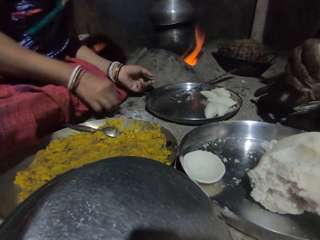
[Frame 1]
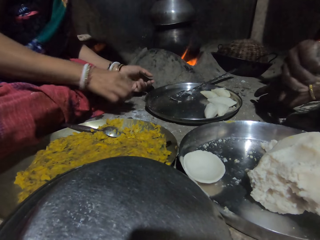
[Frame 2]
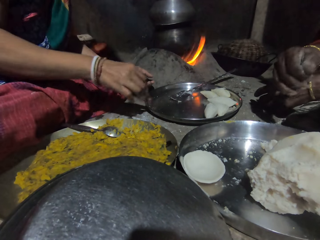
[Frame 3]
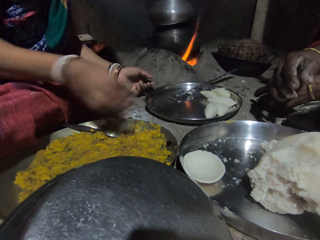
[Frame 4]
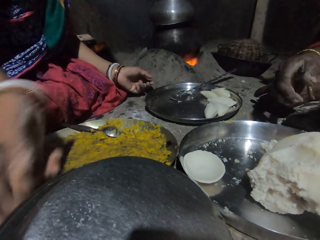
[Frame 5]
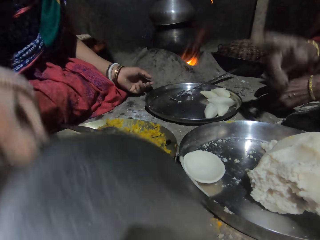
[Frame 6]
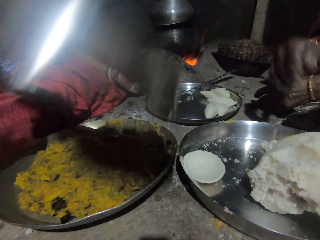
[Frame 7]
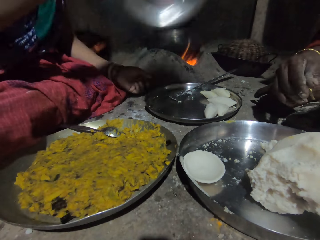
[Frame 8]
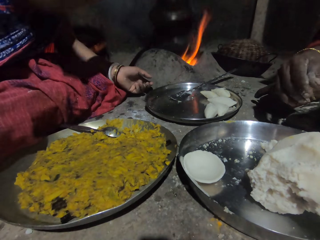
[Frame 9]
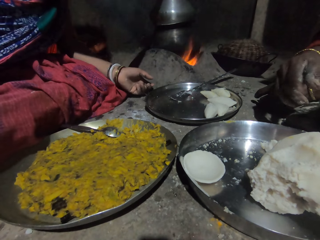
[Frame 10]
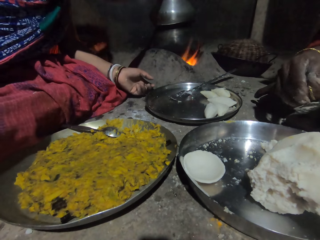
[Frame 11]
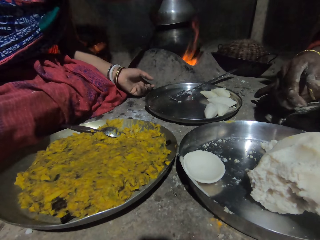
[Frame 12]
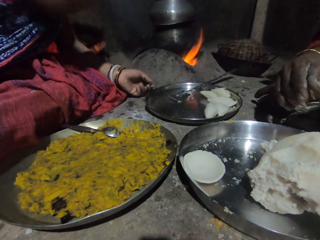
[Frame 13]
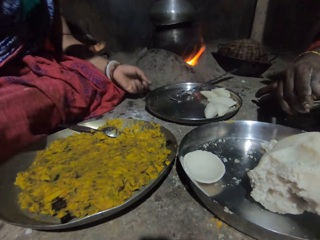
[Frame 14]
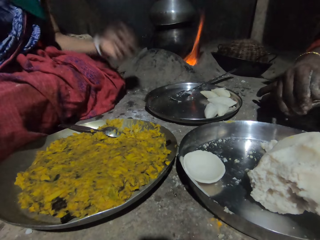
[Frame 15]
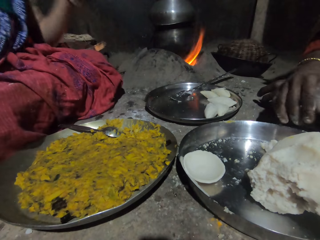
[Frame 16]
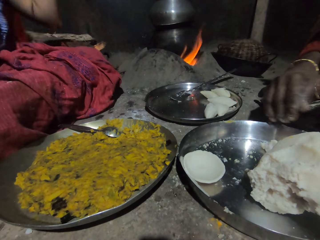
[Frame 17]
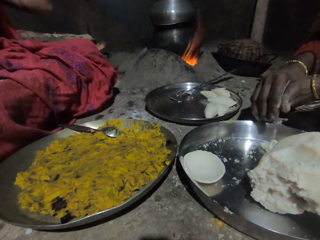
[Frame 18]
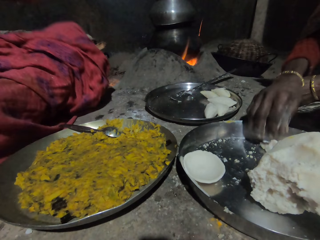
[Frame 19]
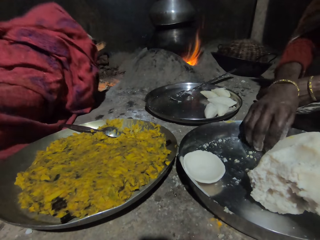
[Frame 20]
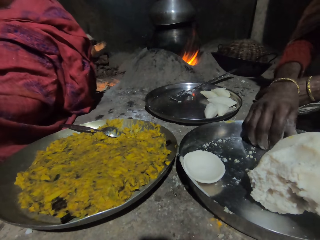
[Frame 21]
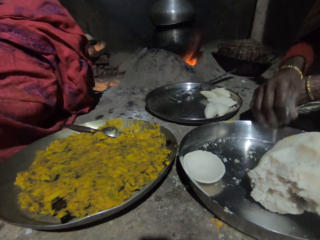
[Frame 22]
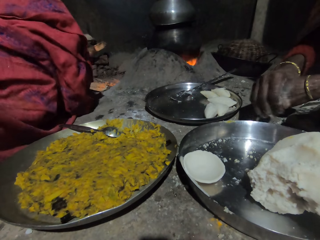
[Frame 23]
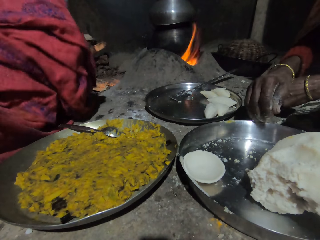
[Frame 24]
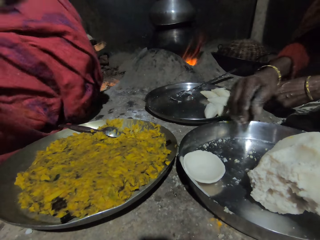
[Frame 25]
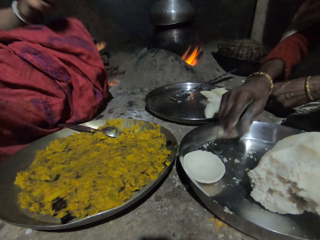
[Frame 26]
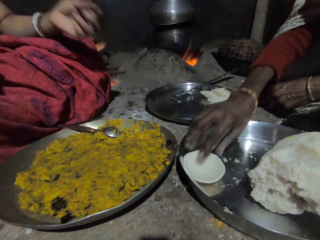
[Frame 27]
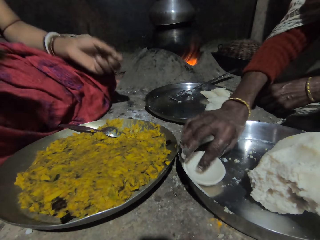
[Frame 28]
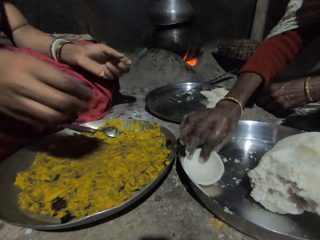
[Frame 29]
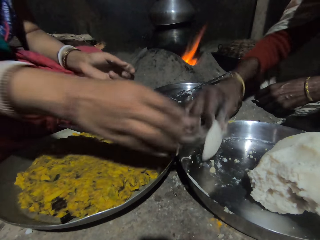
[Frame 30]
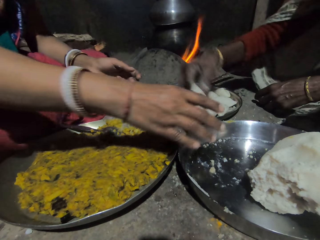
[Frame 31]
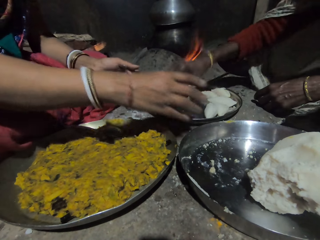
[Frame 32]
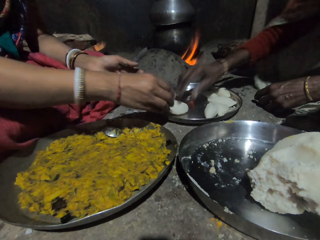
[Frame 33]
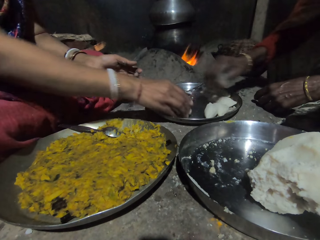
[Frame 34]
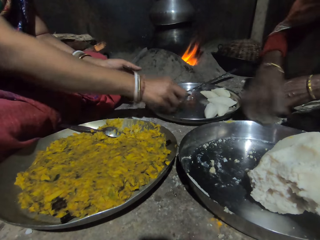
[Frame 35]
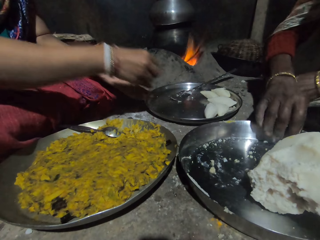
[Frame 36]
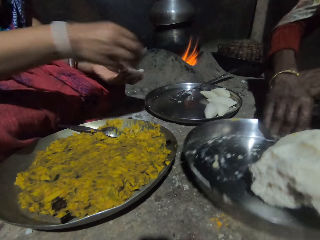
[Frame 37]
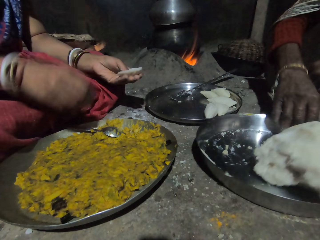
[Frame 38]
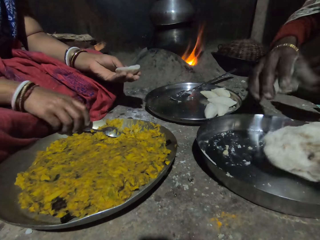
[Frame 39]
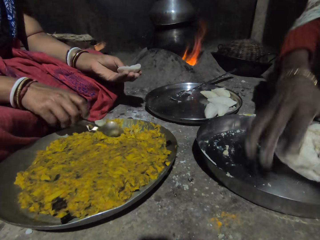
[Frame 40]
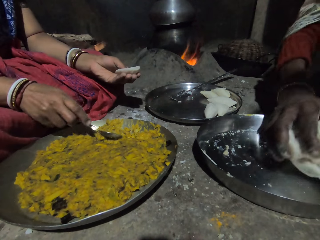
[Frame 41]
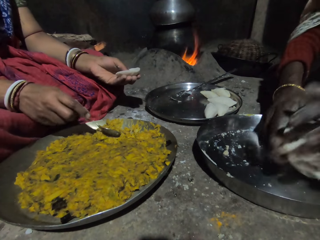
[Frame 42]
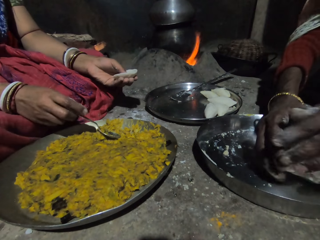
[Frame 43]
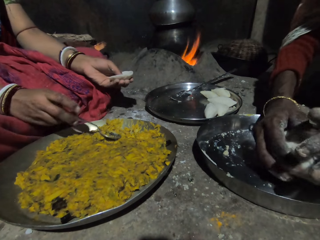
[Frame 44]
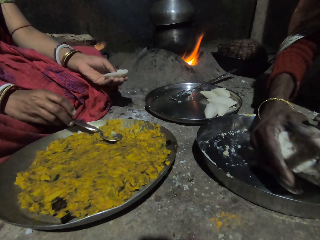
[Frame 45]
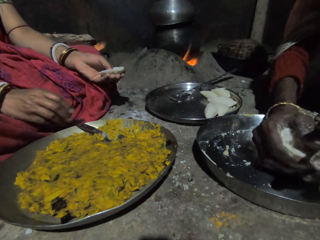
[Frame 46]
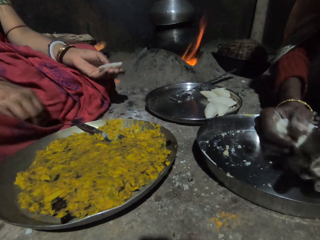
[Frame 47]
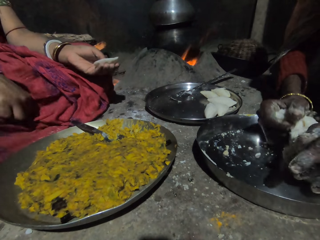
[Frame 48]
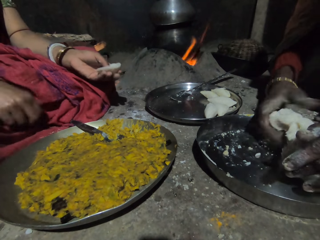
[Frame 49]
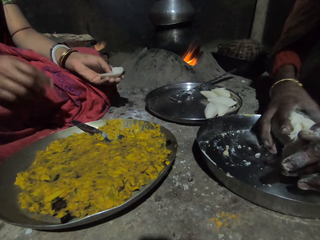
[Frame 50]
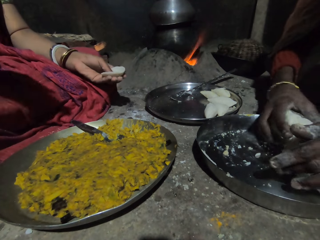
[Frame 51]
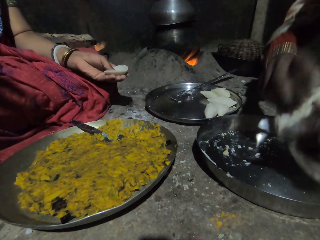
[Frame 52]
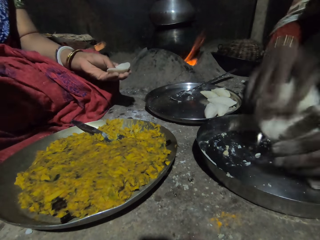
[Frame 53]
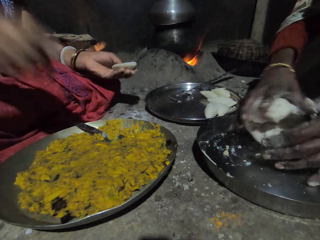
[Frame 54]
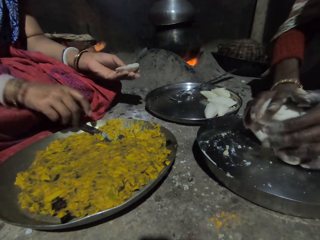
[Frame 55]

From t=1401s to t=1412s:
The camera wearer picks up the plate, picks the metal lid and closes the pot. They move backwards. A woman touches the ugali, picks the piece of ugali, moves the dough into another tray and puts the piece of ugali on the tray. The camera wearer picks the piece of ugali in the tray. The woman moves the tray on the floor. The camera wearer holds the spoon. The woman molds the doughs in the tray and cuts the ugali.

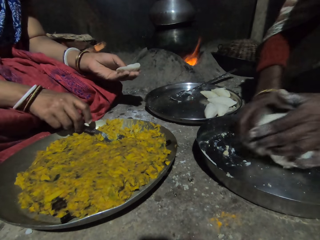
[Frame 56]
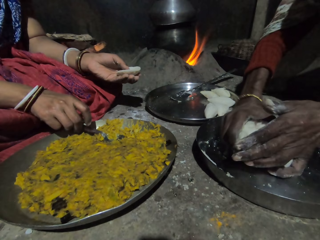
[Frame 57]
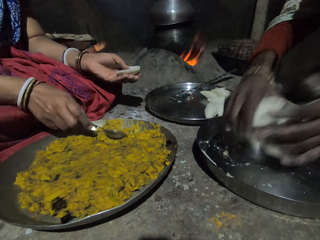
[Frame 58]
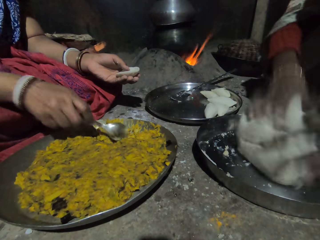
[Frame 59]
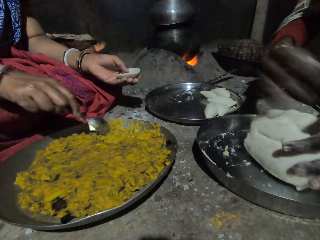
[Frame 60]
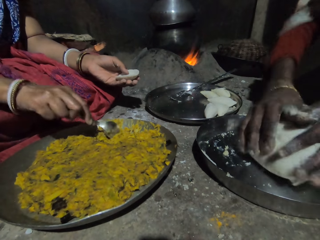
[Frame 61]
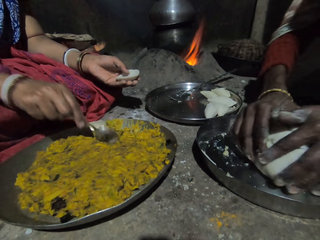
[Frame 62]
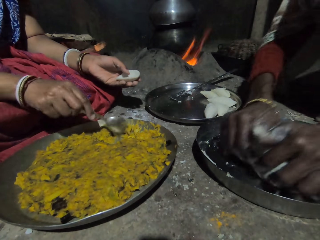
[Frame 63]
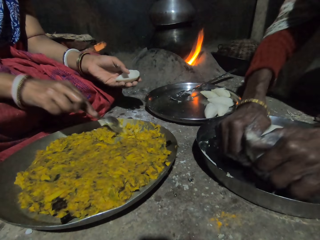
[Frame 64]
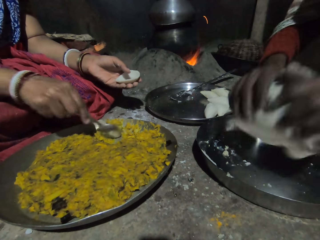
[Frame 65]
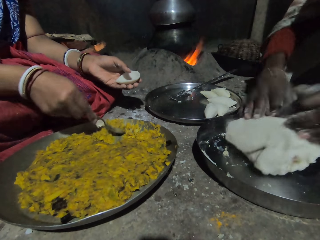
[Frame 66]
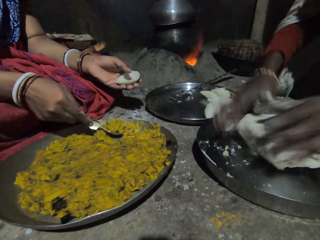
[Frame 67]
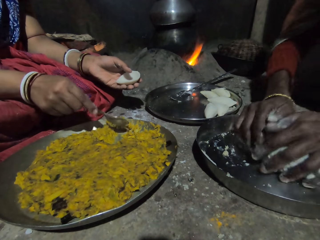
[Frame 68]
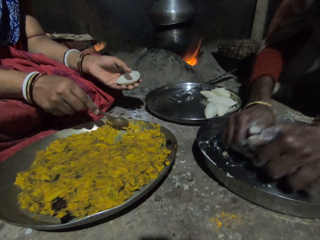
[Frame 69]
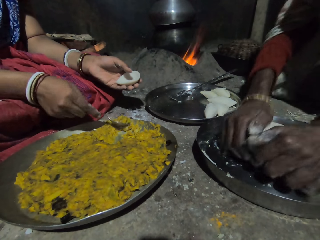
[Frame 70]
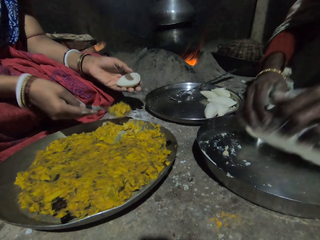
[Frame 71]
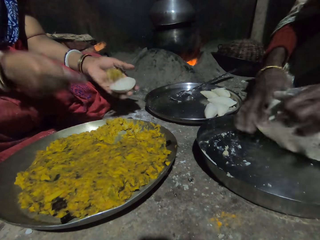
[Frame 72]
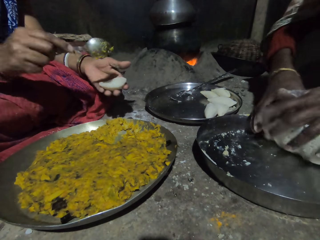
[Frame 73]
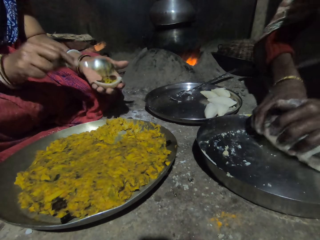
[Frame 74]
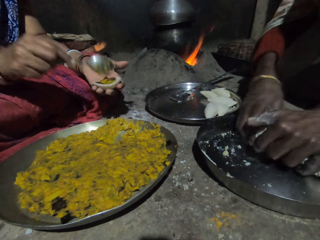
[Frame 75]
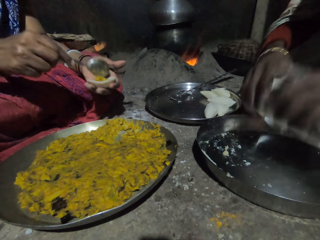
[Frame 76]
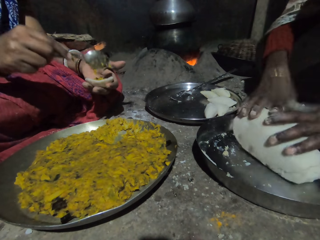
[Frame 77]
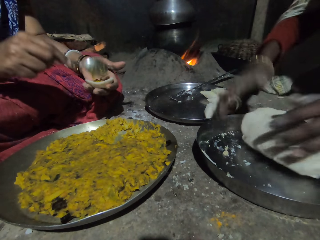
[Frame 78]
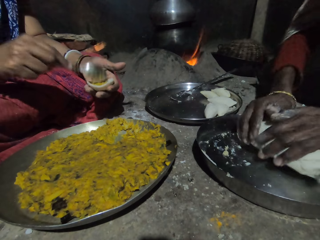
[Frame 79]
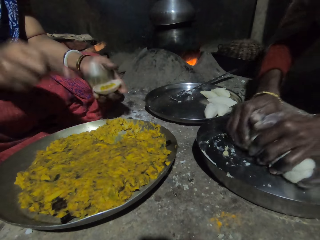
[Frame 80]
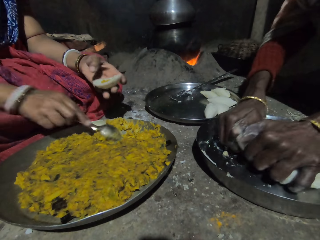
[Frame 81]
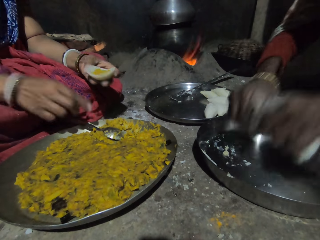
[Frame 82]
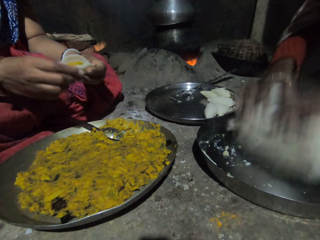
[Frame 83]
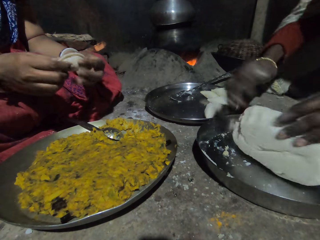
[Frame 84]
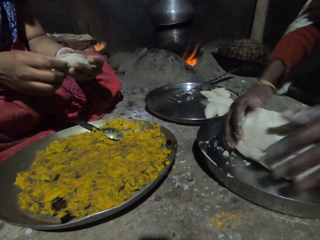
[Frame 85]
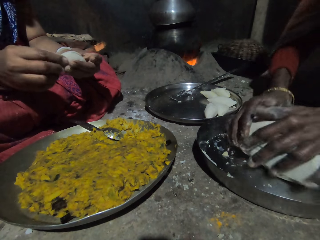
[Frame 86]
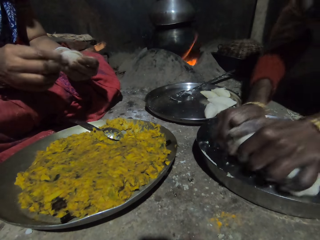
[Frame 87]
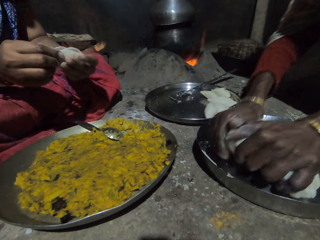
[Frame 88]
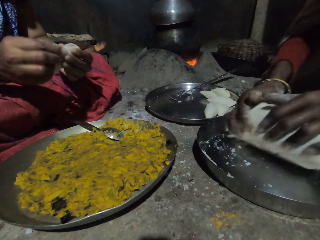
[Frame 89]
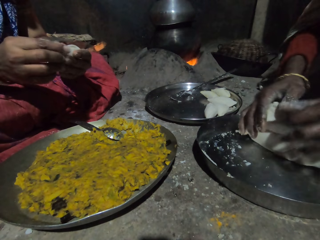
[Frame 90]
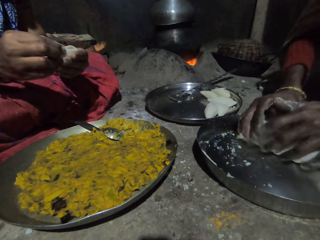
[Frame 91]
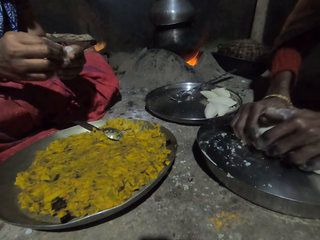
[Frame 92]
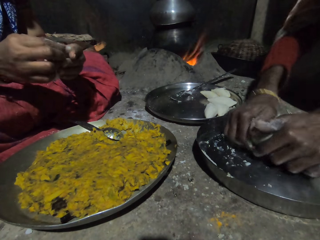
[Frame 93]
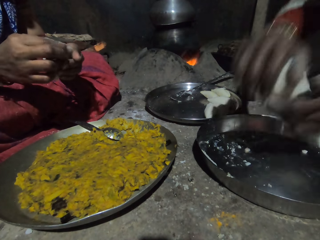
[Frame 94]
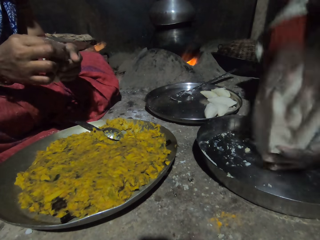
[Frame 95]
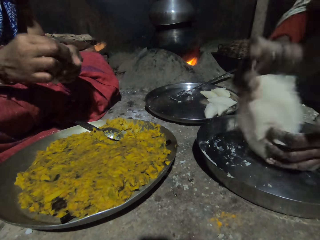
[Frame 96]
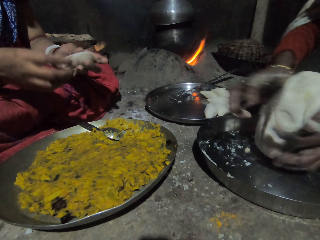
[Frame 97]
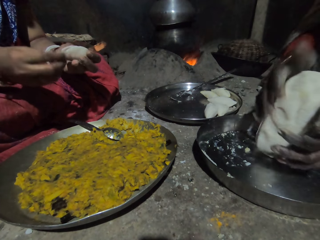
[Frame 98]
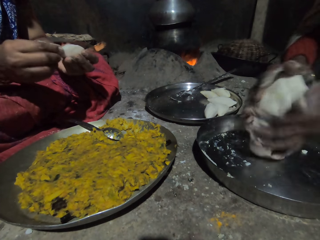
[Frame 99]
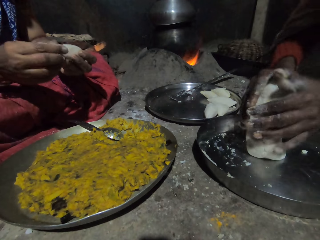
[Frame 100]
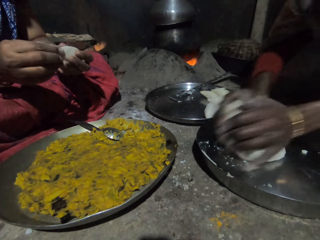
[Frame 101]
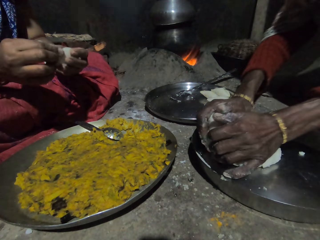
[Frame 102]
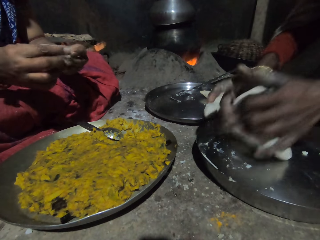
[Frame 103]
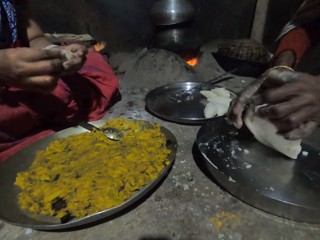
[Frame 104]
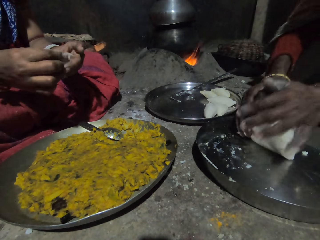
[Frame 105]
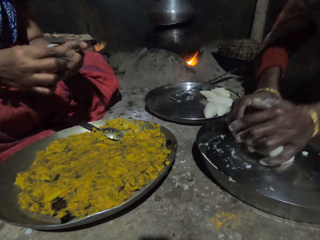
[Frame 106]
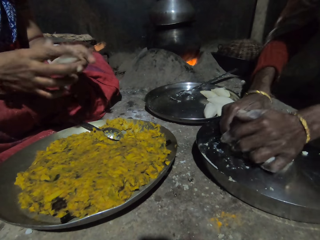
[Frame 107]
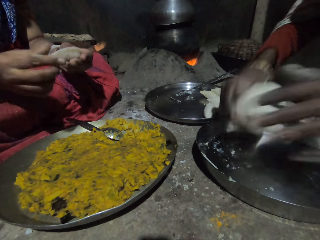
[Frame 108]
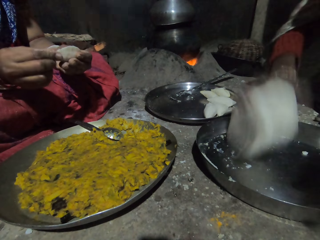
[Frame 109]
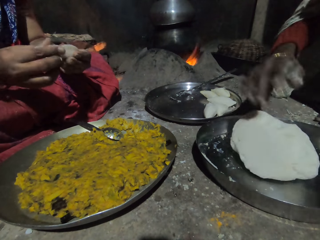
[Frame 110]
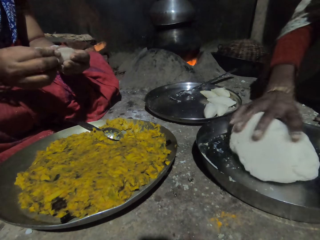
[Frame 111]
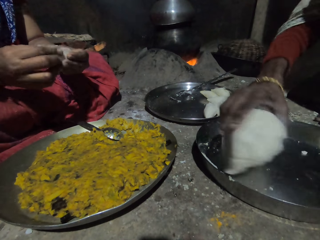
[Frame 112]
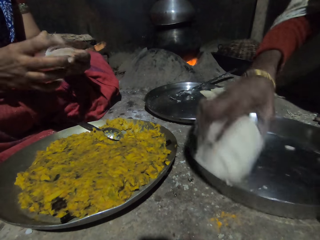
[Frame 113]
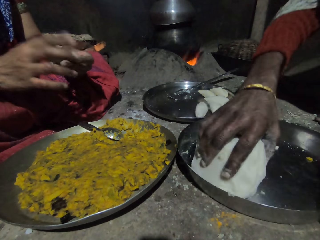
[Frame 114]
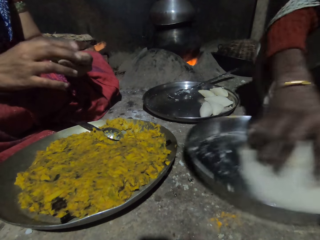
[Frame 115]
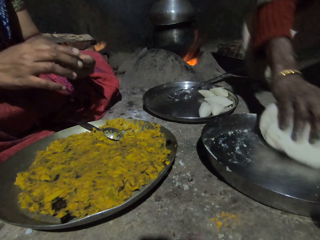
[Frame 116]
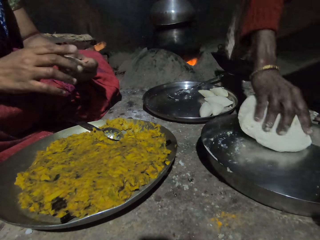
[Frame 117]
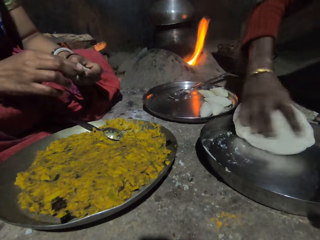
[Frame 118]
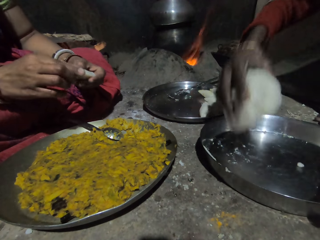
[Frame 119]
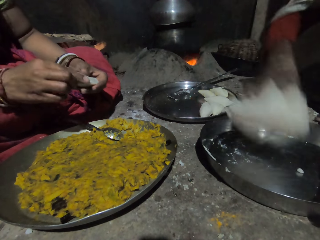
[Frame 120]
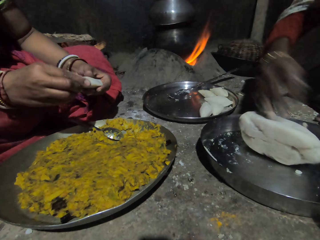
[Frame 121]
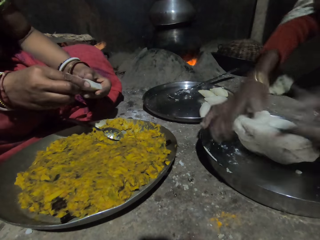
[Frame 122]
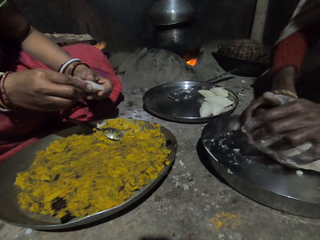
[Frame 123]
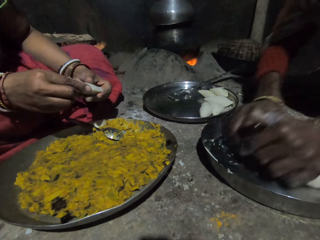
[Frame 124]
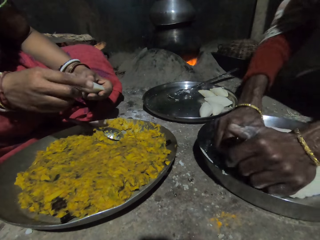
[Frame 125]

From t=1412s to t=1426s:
The camera wearer picks up the spoon and scoops the mixer or food in the tray. A woman presses the ugali with hands. The camera wearer fills the dough with the food, puts the mixer on the piece of ugali, drops the spoon in the tray and folds the piece of ugali. The woman presses the ugali with hands, puts the ugali on the tray and rubs the ugali on the tray.
